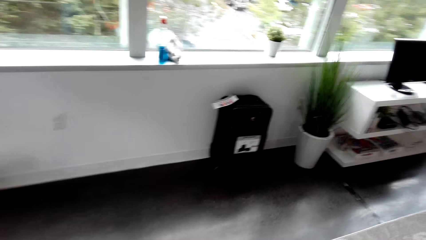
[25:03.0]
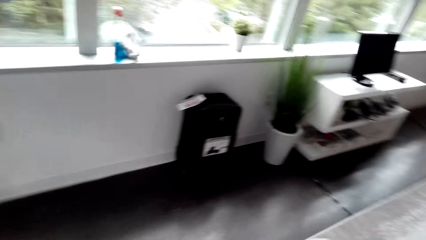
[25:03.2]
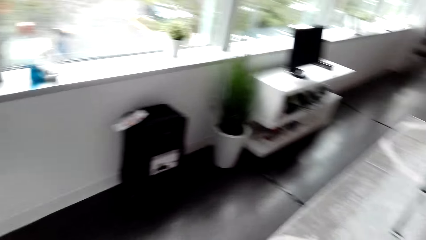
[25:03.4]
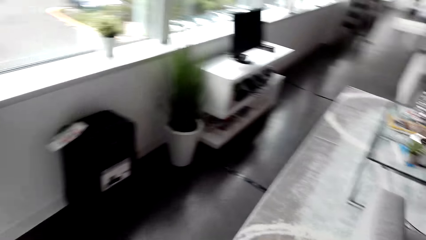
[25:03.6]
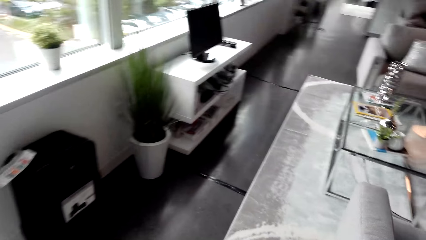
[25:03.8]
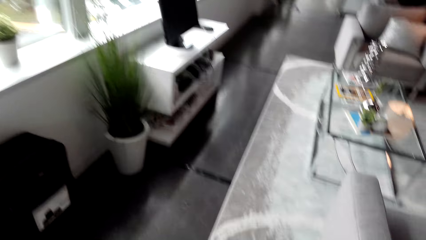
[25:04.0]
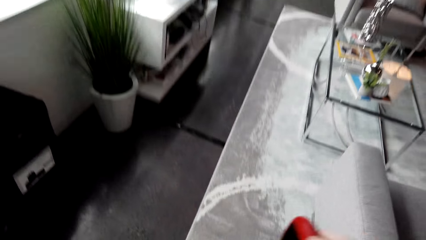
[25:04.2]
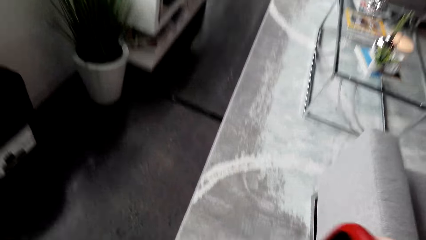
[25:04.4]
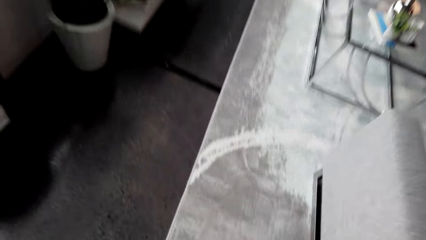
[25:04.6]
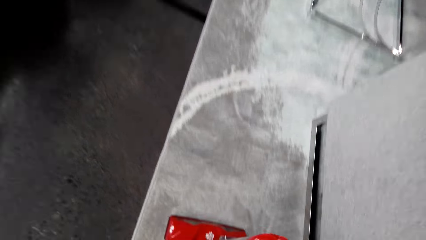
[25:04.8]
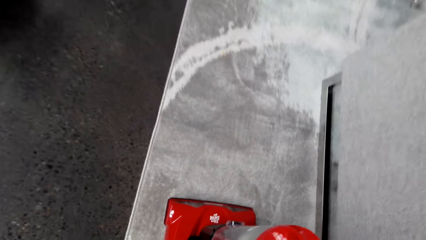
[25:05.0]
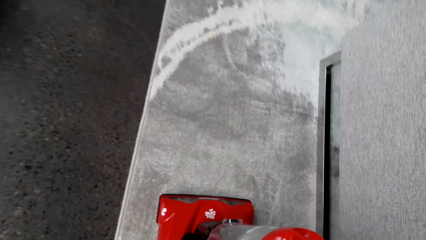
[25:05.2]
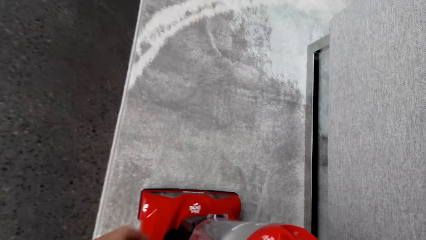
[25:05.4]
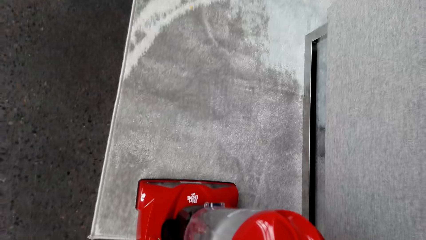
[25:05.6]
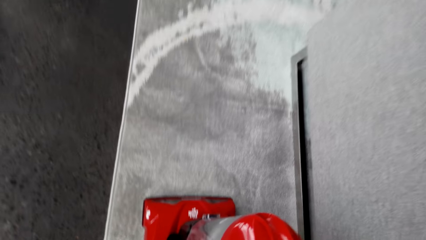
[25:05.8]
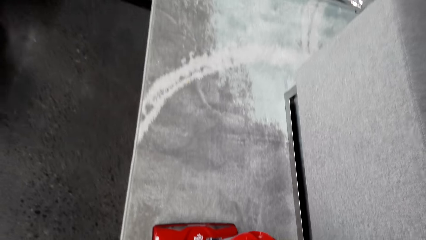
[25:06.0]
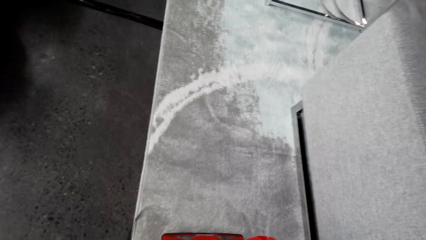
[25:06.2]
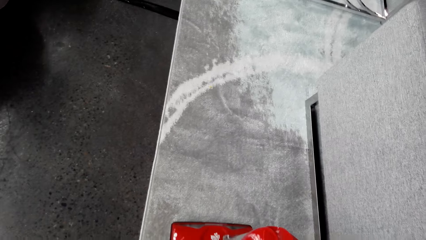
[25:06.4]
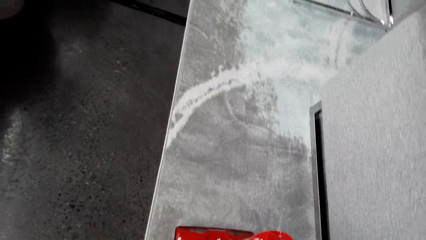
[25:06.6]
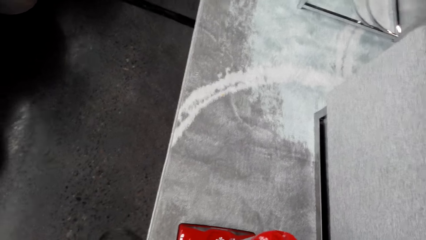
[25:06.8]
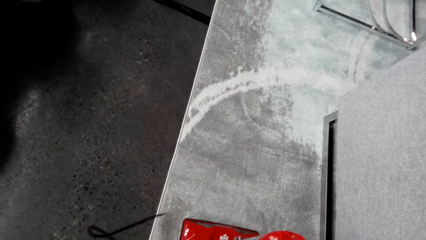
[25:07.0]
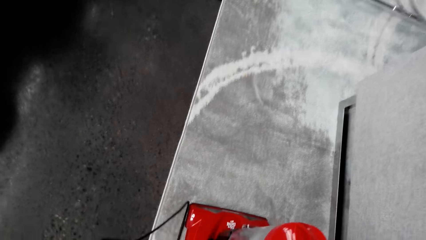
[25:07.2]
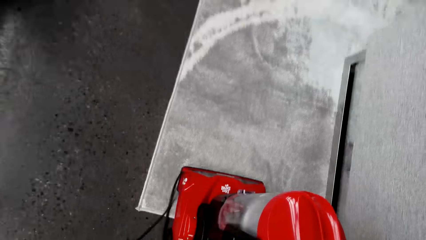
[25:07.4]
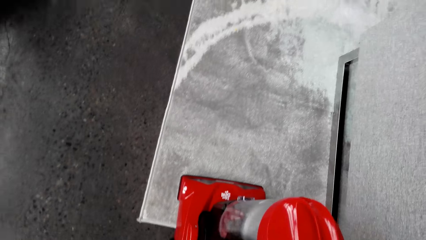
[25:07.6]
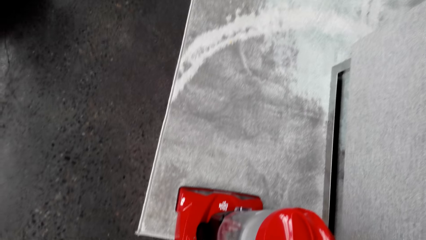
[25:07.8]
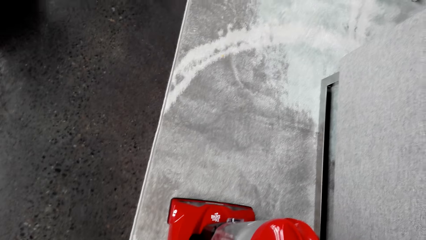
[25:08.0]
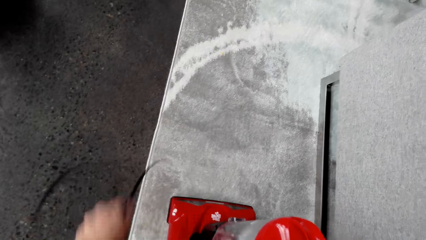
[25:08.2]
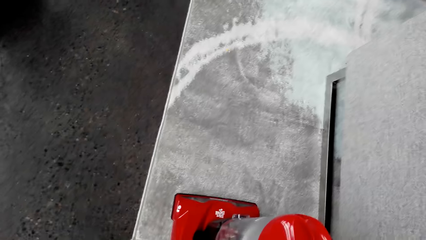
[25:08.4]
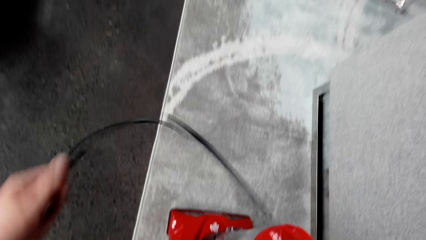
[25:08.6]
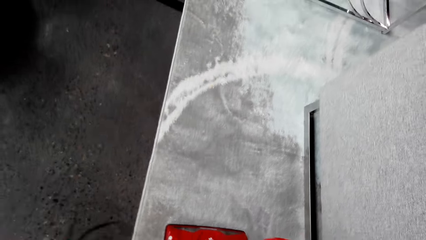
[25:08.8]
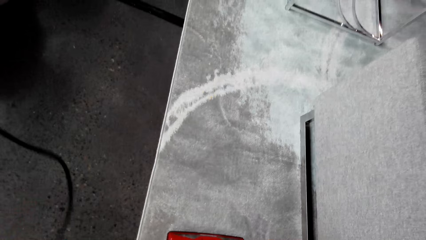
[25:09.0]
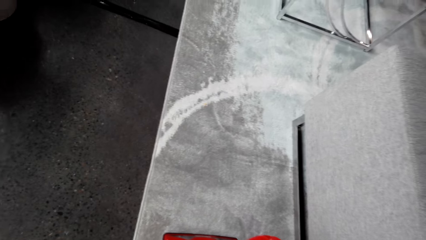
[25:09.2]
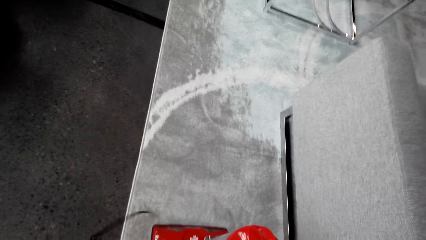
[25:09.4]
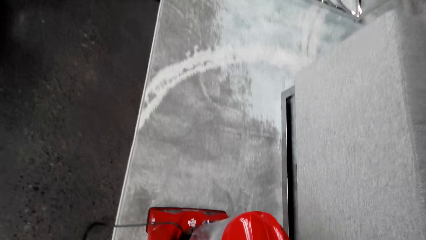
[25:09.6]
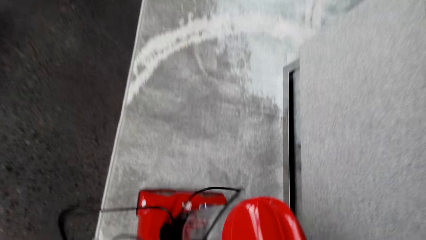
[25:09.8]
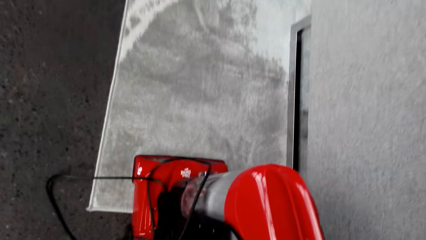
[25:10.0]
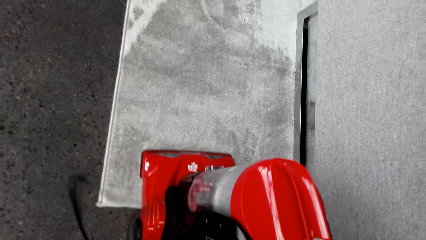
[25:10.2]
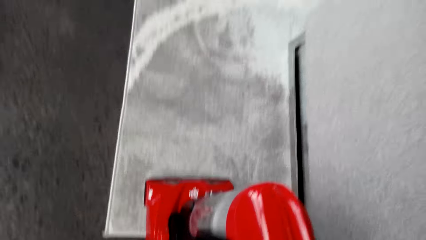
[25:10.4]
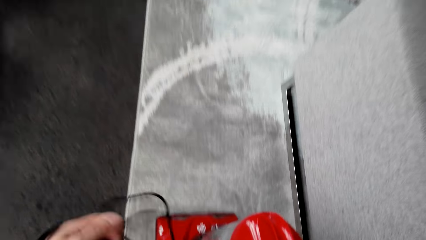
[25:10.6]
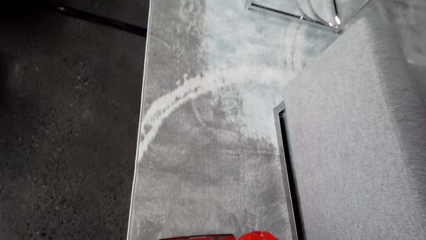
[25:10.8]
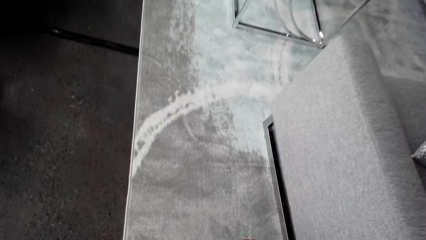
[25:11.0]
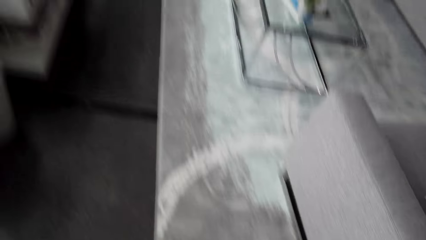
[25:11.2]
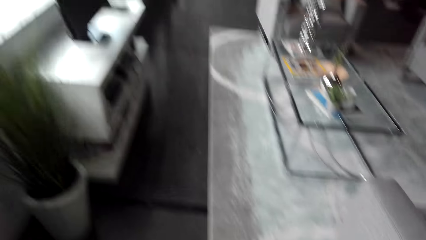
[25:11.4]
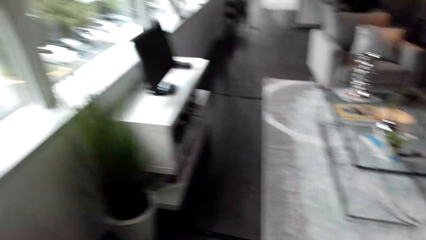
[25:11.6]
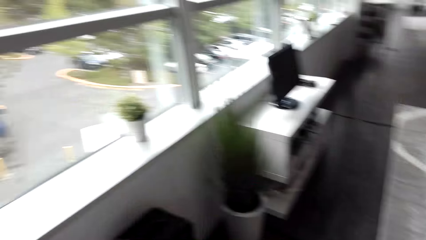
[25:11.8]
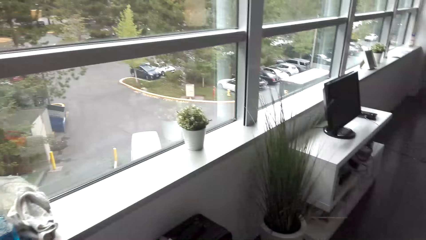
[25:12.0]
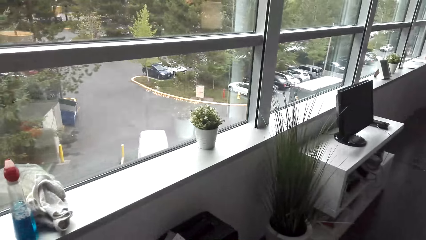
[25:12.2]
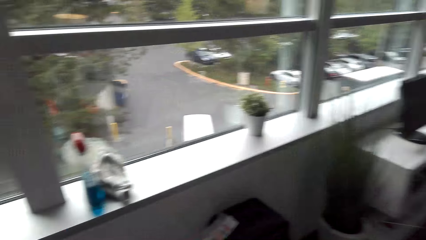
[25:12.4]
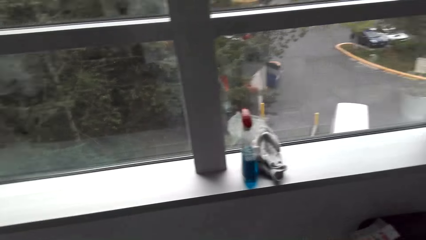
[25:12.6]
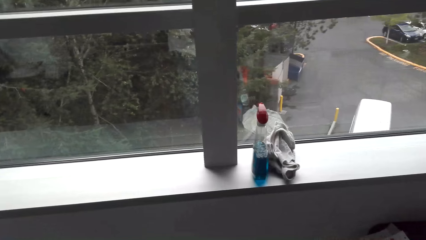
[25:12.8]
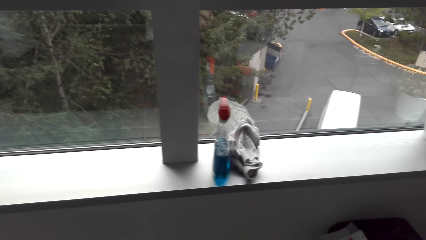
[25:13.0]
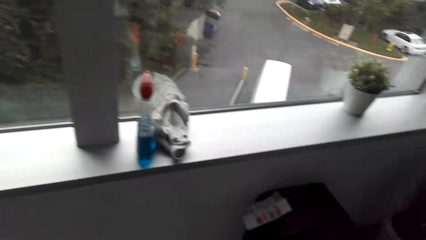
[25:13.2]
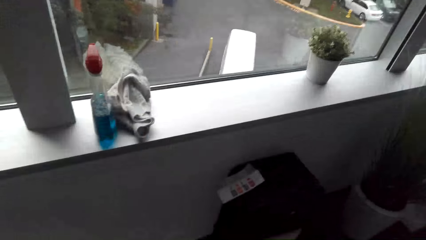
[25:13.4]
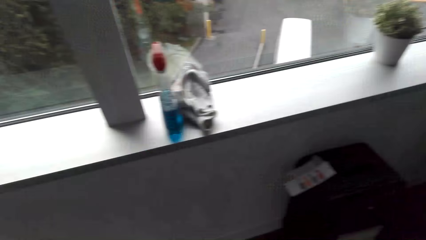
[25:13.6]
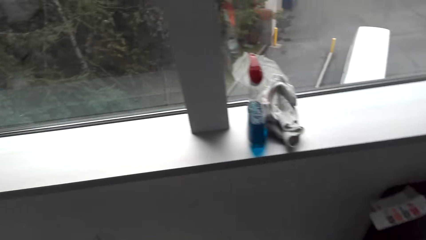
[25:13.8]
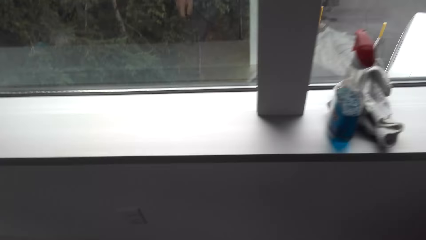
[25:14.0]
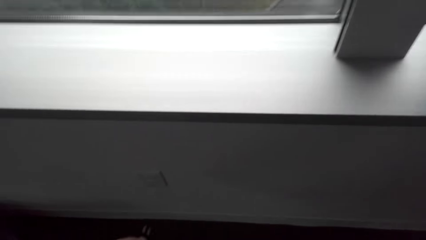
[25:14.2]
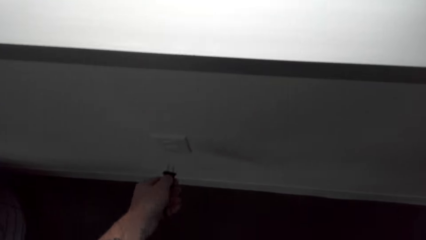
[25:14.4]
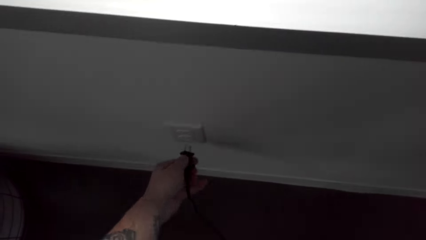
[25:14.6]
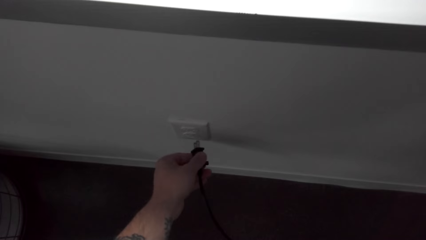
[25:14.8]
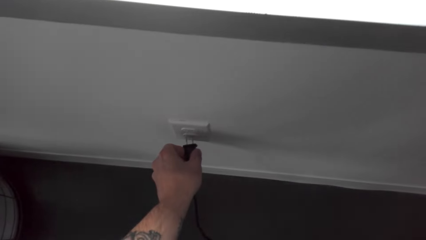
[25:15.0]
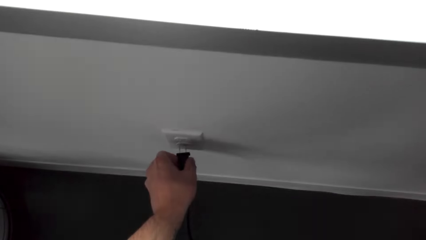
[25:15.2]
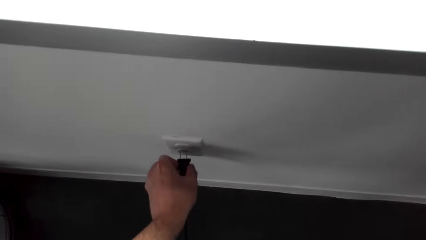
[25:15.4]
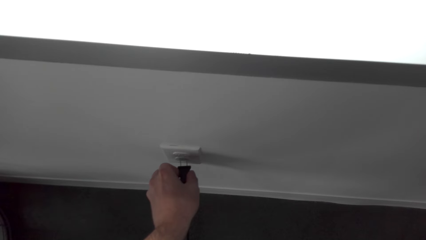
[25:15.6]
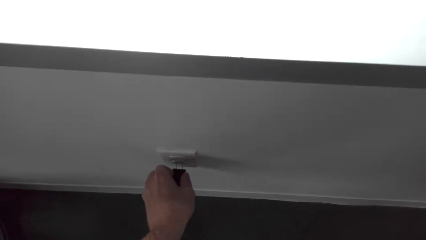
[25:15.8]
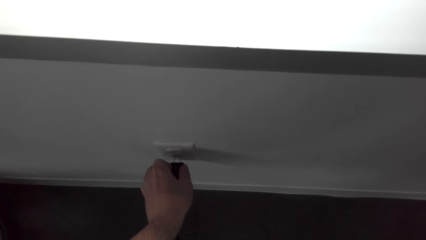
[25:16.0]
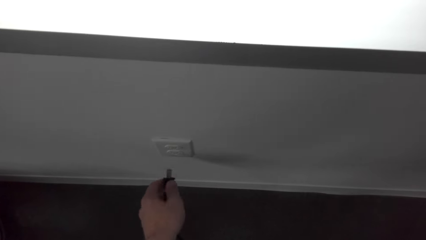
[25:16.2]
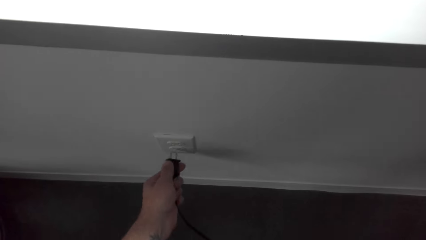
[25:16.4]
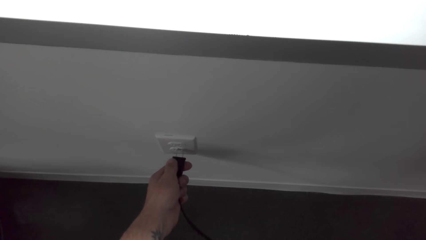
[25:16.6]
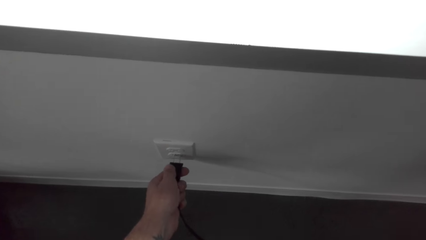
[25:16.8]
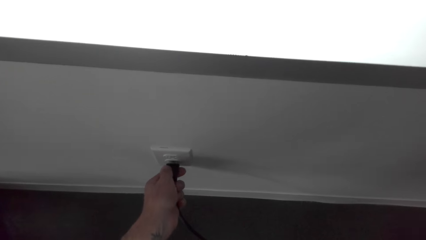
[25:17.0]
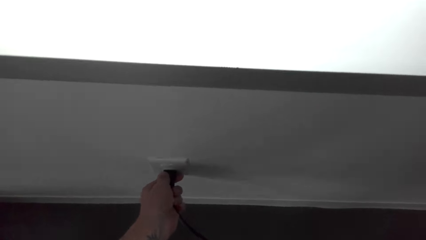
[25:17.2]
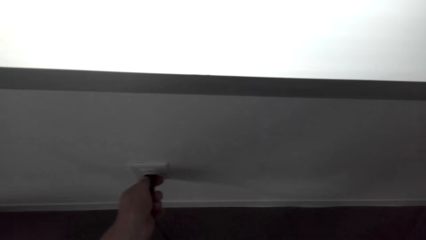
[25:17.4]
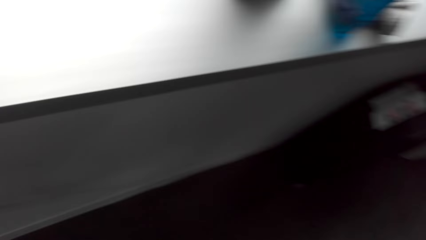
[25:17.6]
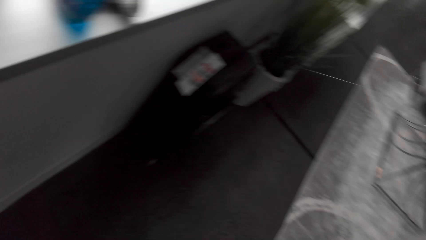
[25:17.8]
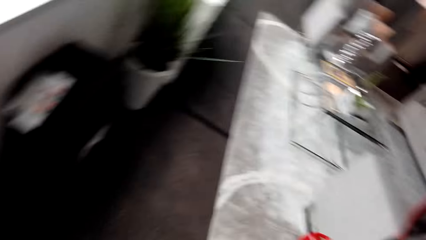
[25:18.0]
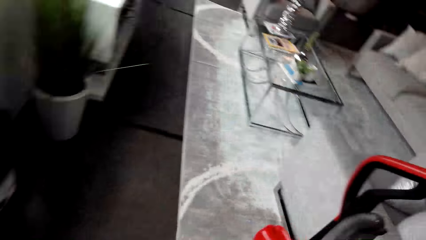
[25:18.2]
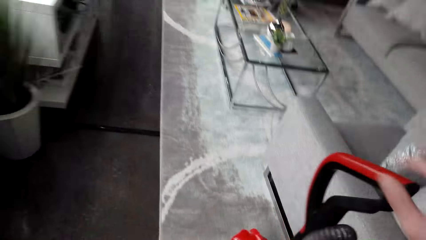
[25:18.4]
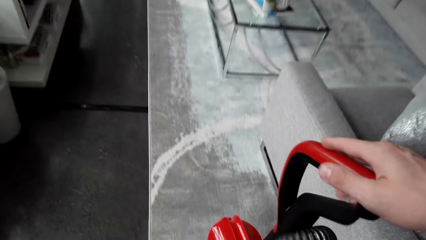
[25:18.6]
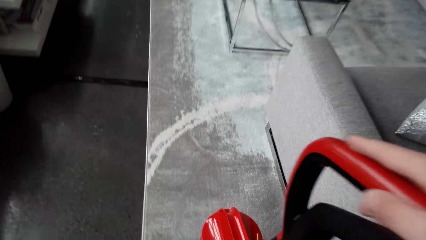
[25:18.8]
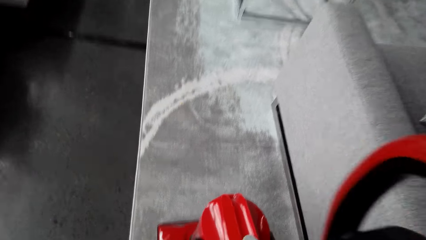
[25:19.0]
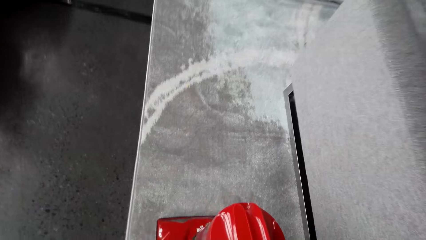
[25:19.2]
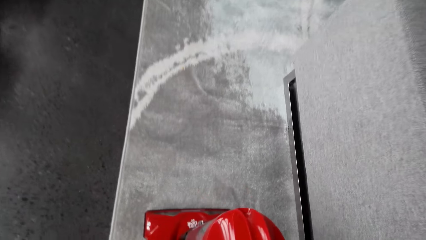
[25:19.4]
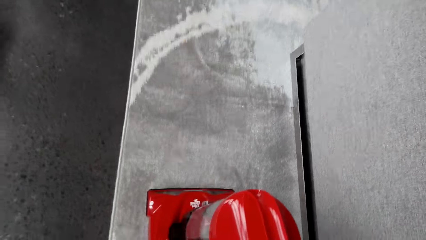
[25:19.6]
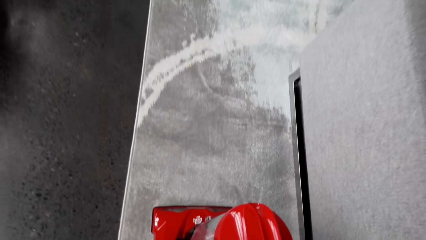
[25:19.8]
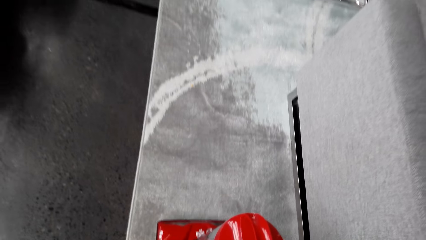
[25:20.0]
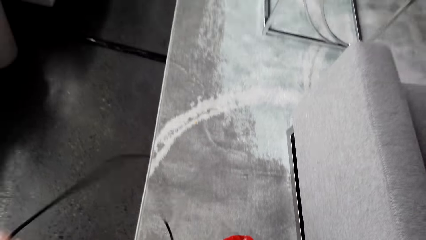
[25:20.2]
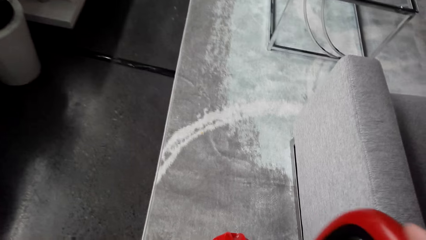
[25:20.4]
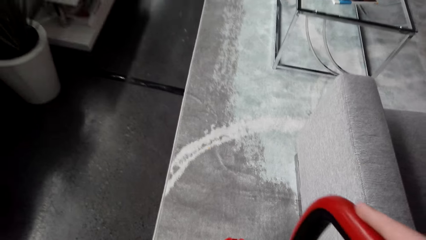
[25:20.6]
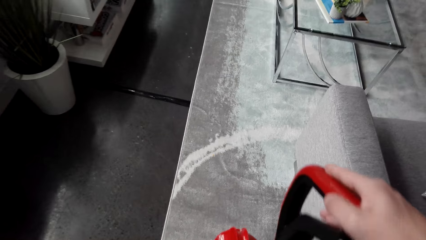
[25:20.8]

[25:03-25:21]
The camera wearer puts the vacuum cleaner down. They untangle the cable. They put the vacuum cleaner down. They plug the cable in the socket on the wall. They walk around the room. They take the vacuum cleaner.
